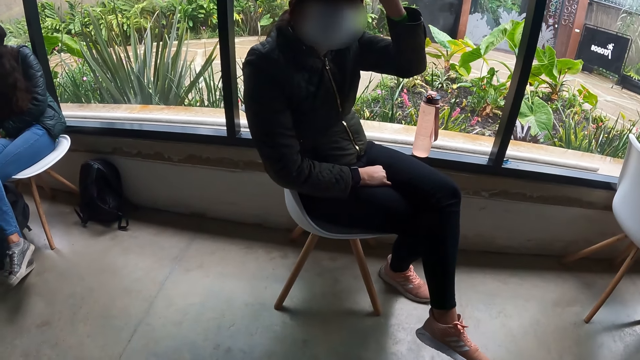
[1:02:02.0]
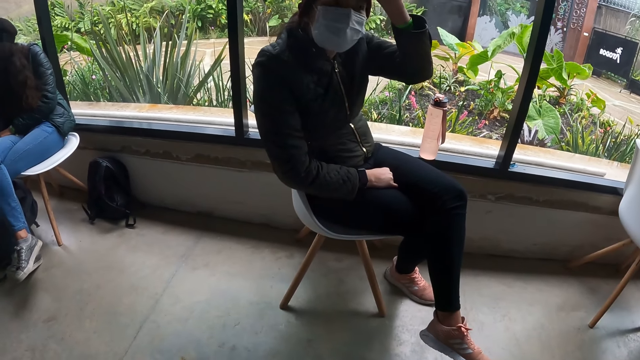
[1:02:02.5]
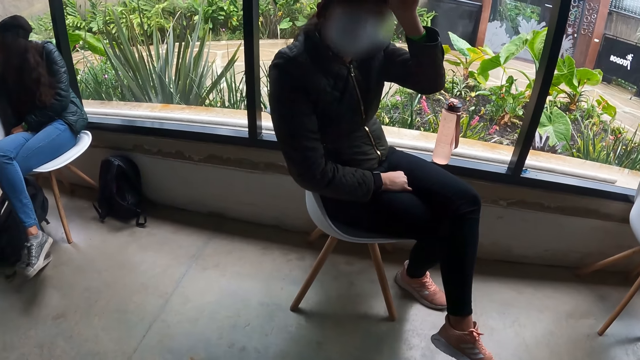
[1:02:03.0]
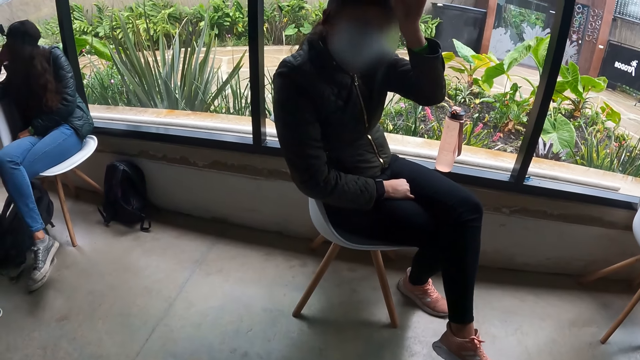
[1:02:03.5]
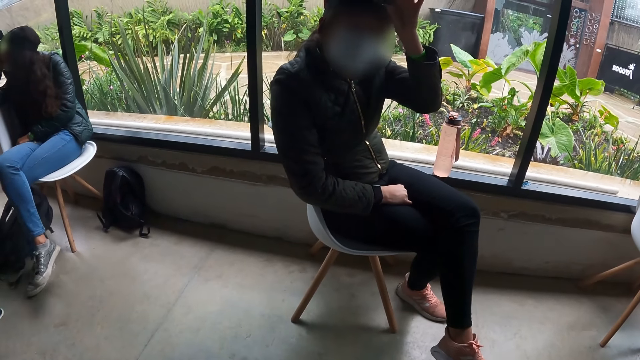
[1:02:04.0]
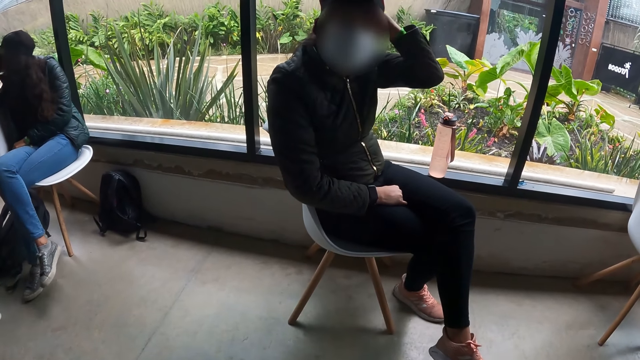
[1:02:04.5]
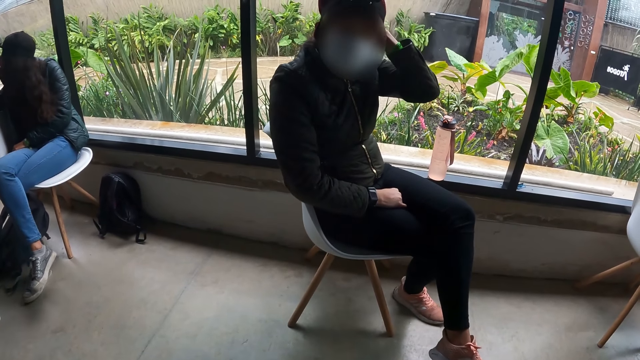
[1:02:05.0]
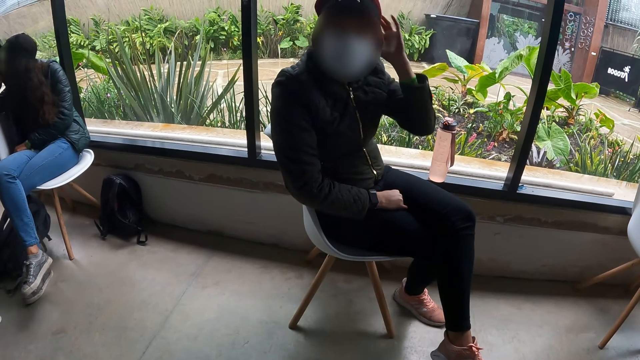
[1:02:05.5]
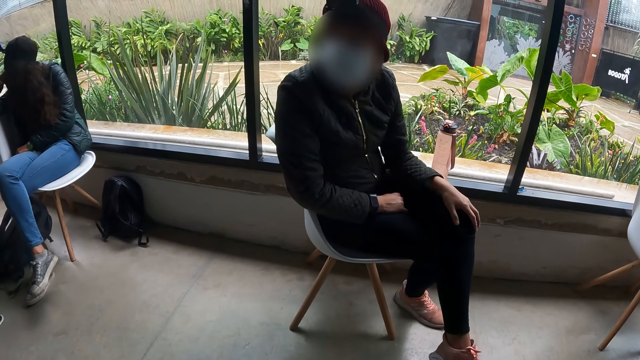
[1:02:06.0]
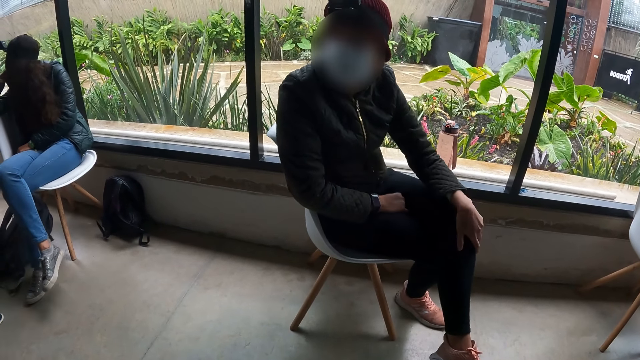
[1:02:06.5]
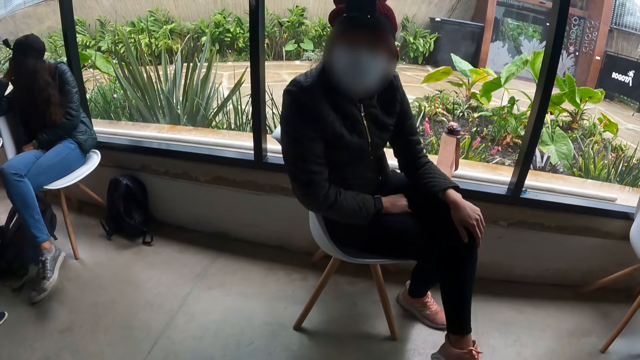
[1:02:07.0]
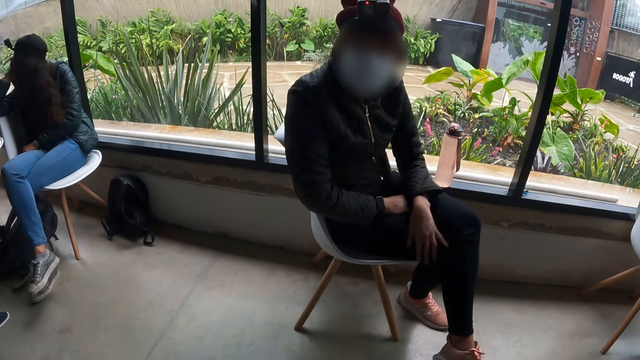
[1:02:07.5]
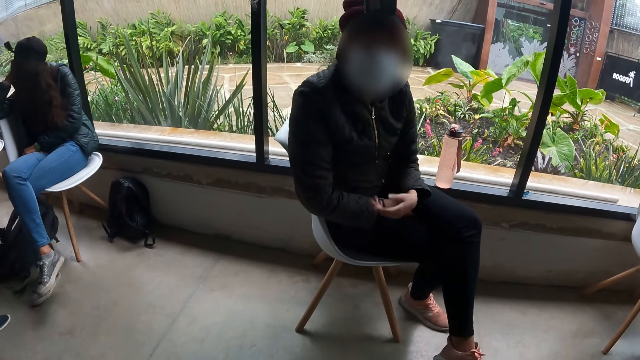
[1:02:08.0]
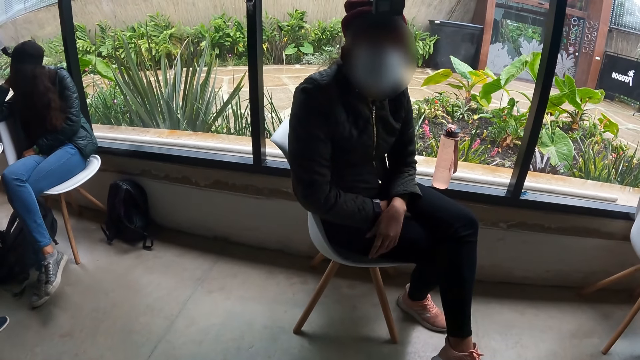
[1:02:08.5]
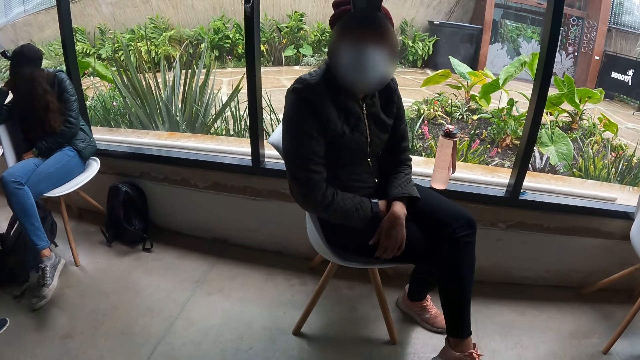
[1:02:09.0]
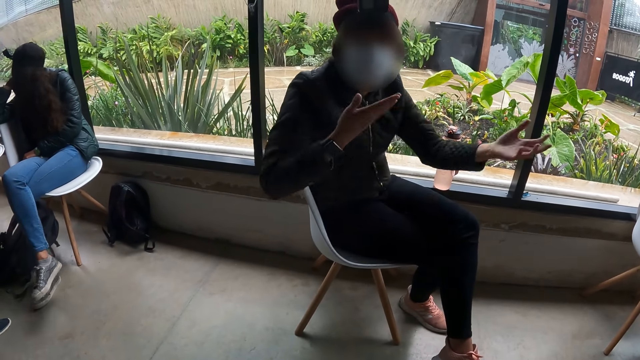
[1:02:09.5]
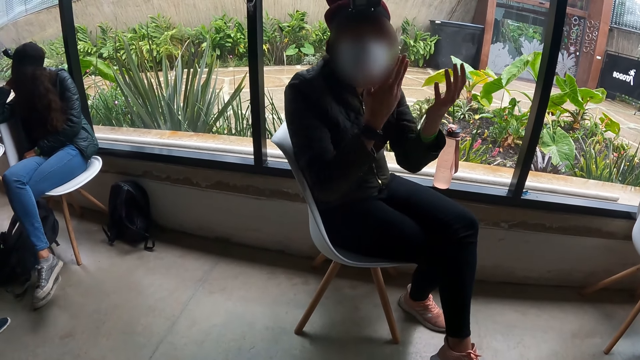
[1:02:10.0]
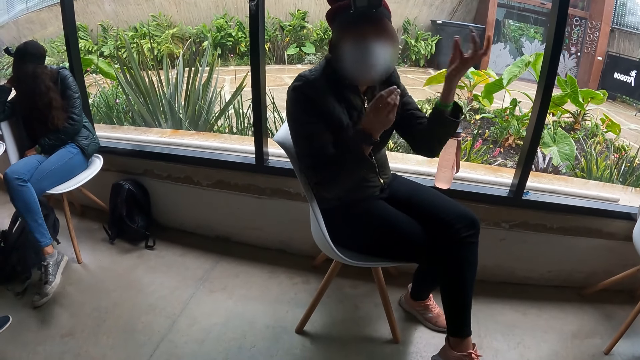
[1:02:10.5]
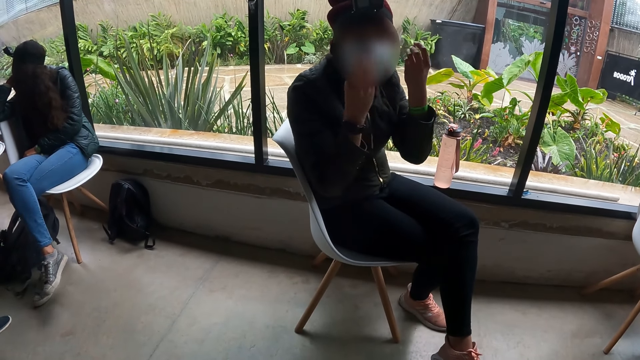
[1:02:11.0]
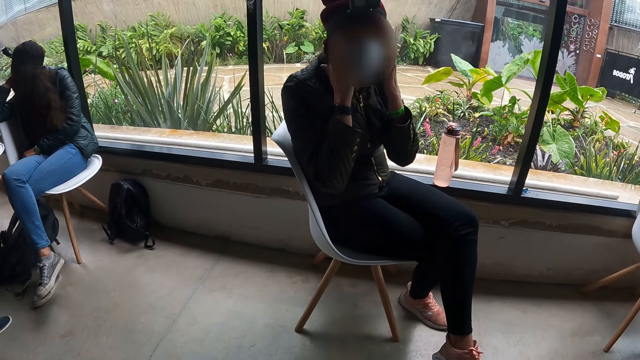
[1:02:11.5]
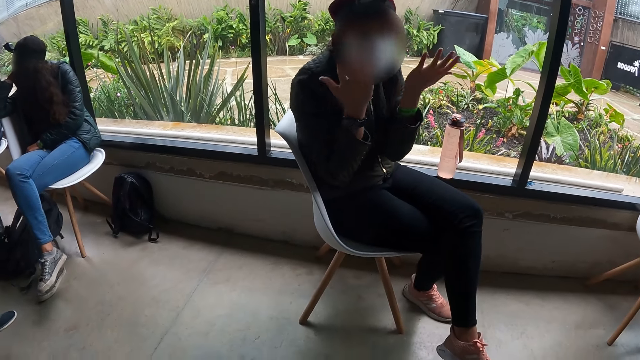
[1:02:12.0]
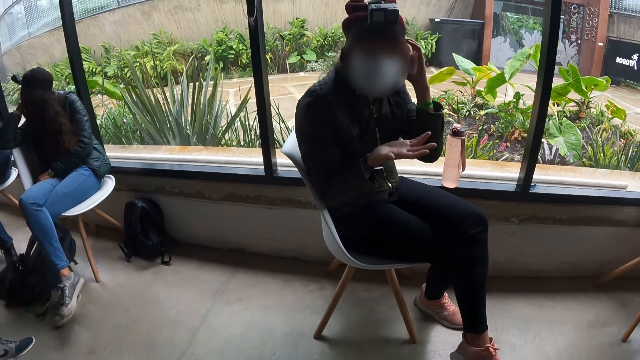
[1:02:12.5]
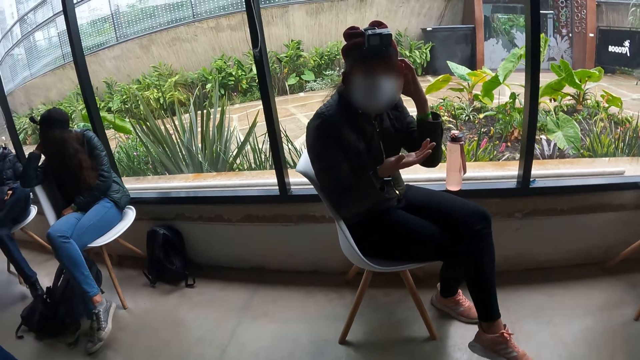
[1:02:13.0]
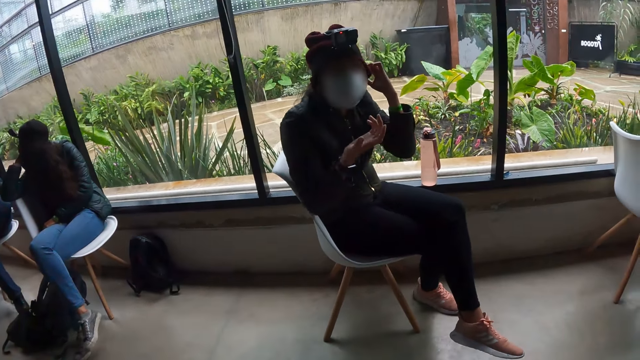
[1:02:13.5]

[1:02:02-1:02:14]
The woman adjusts the camera on her head with her left hand.

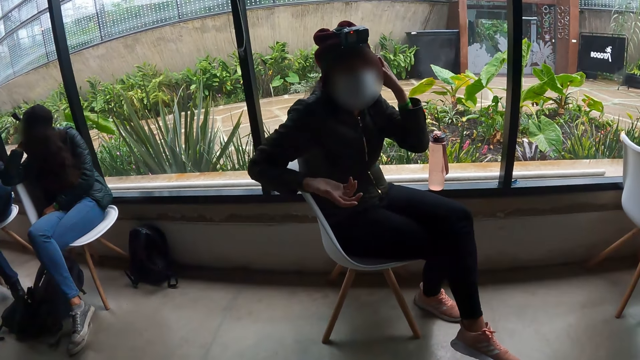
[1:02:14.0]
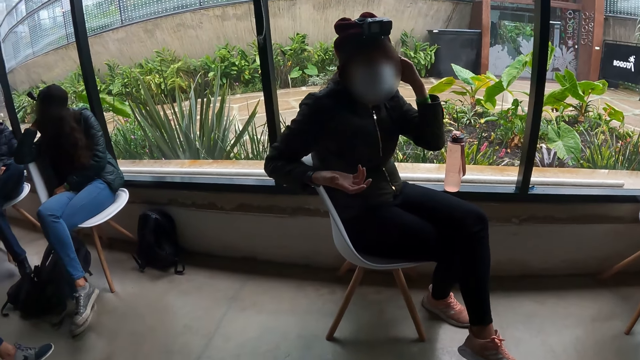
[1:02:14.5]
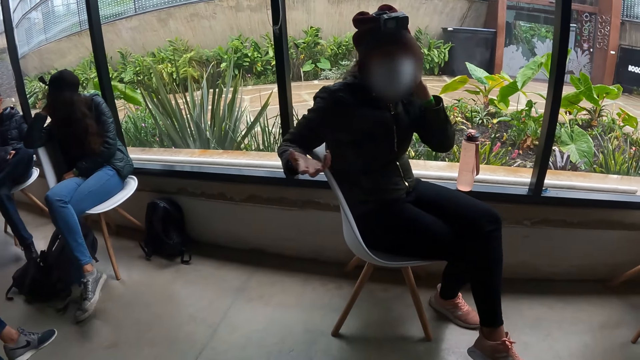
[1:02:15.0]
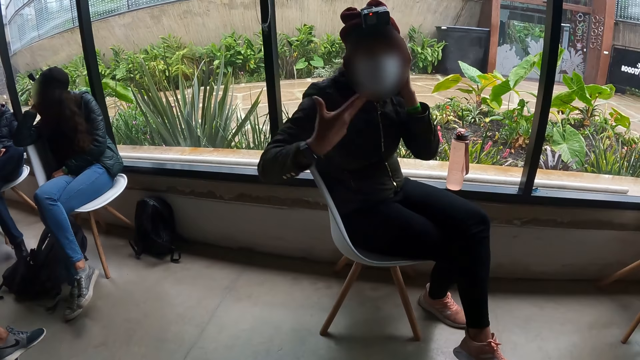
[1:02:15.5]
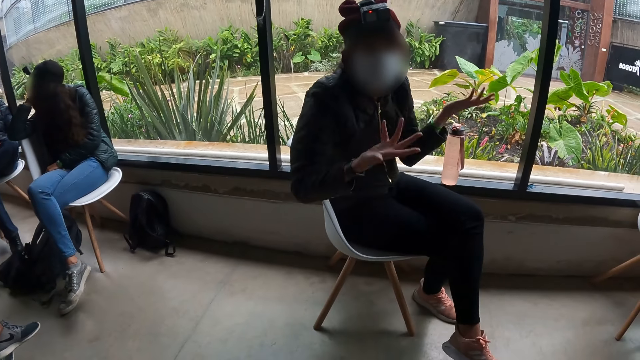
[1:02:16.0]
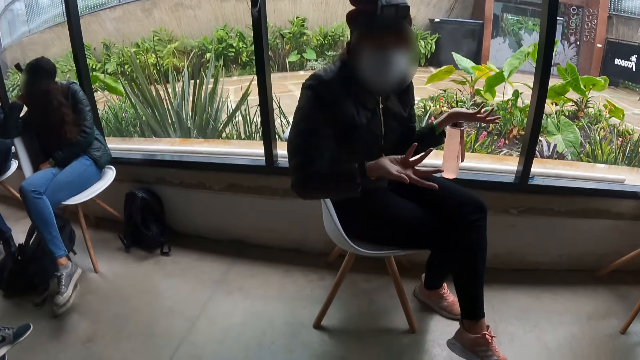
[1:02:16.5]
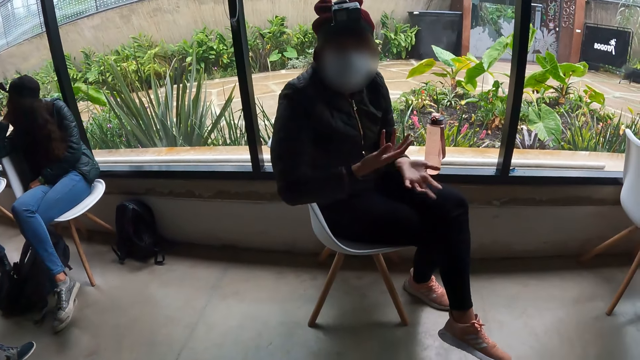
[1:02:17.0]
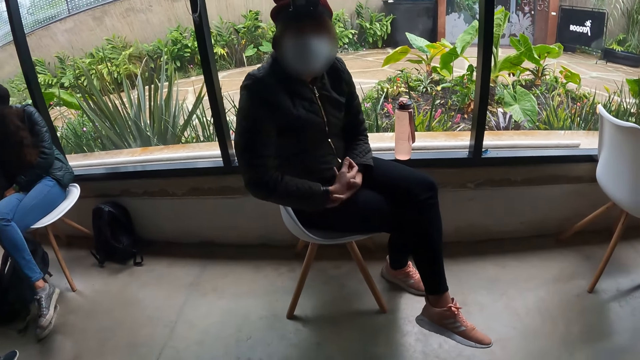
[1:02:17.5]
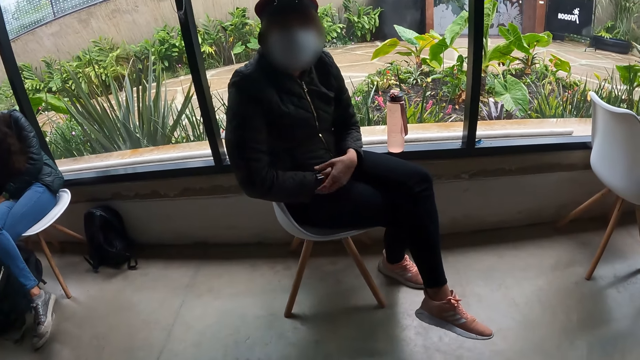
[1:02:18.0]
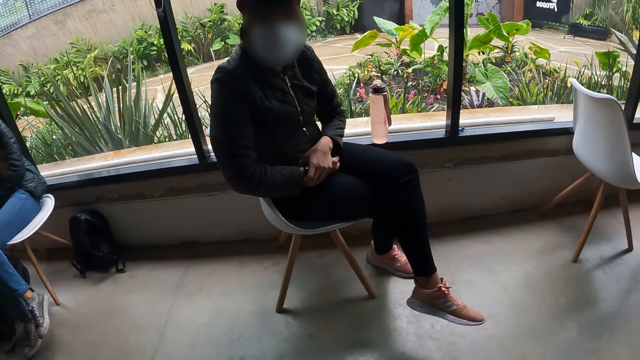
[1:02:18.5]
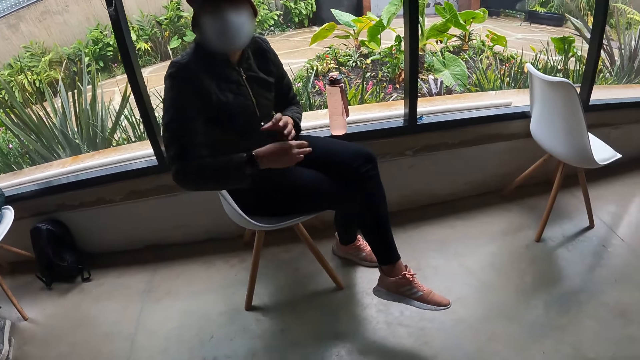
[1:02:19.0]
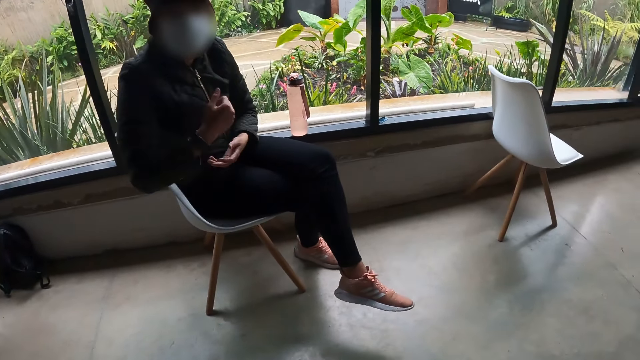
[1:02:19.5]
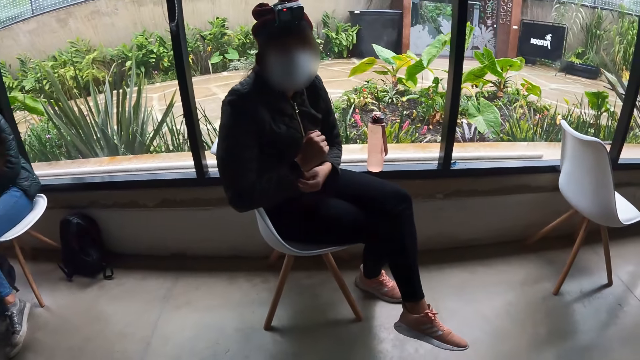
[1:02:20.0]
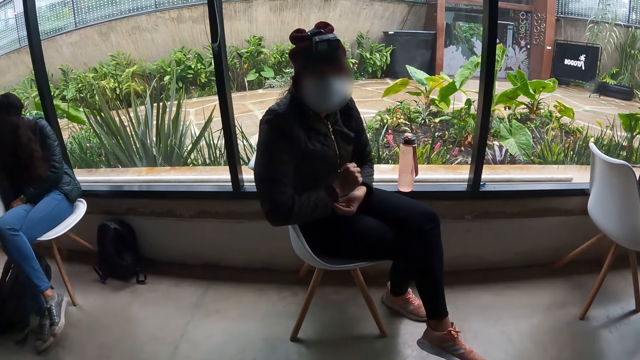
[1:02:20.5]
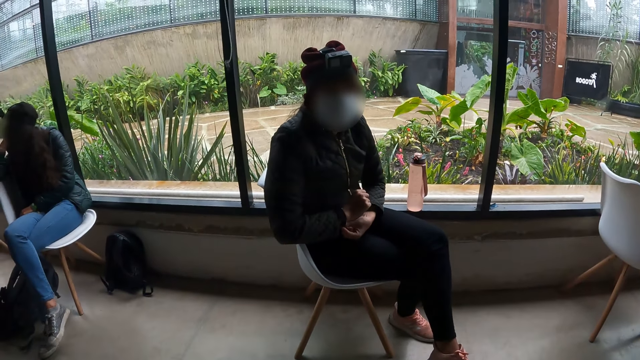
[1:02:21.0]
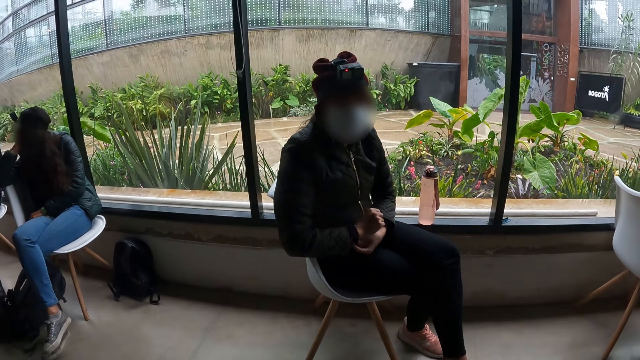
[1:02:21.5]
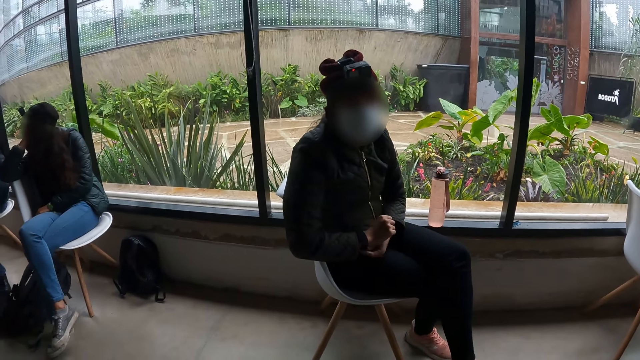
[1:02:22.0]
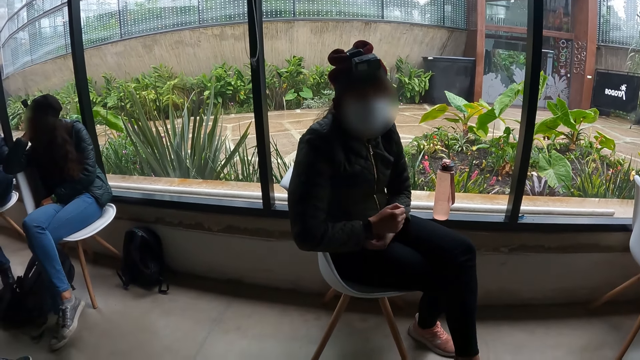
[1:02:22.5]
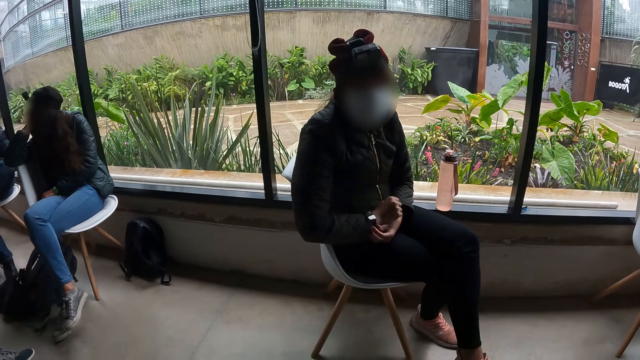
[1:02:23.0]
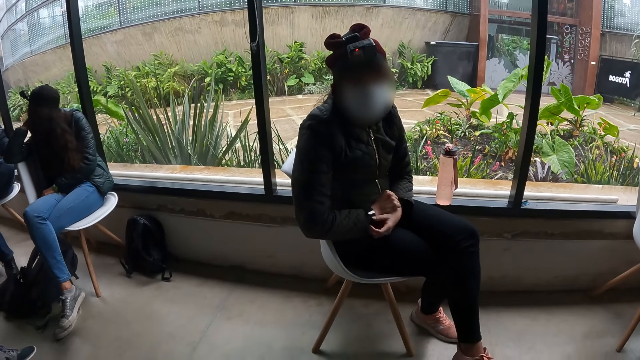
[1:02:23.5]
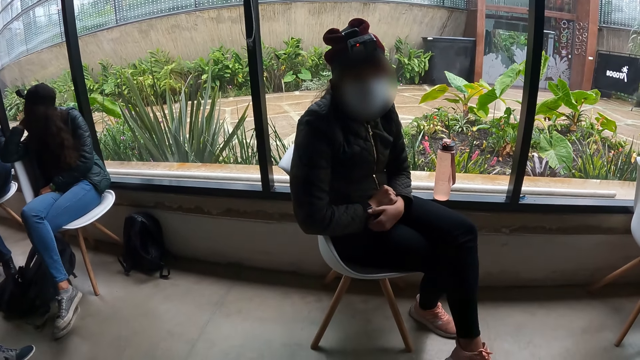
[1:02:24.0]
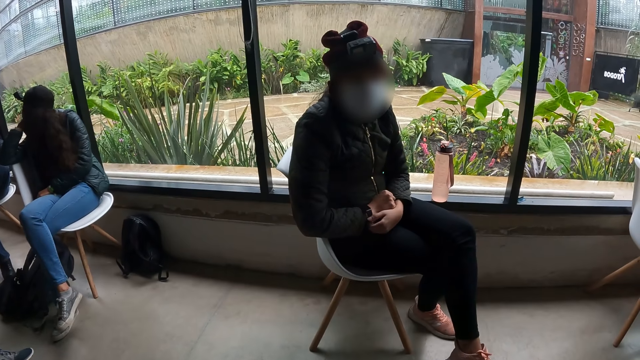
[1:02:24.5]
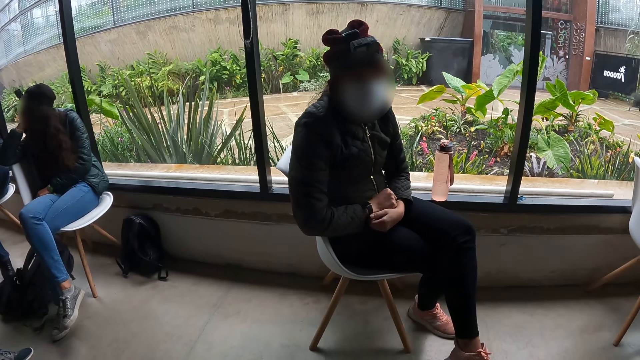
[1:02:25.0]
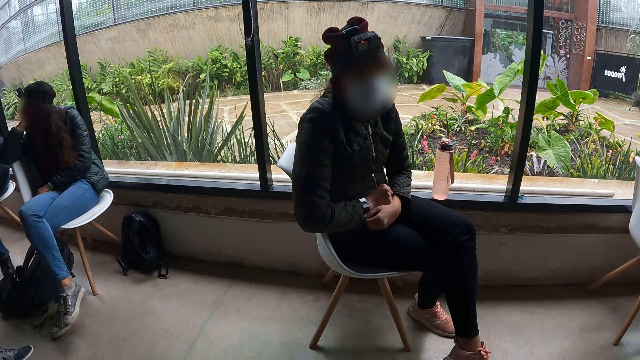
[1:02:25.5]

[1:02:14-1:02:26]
The woman touches the wristwatch on her right wrist with her left hand.
